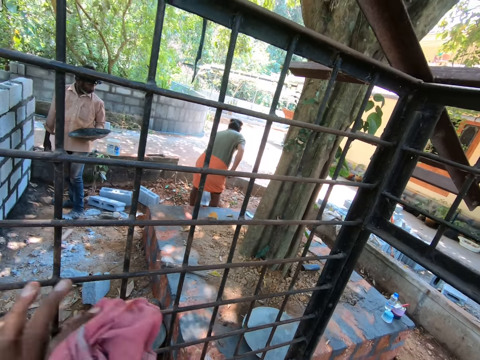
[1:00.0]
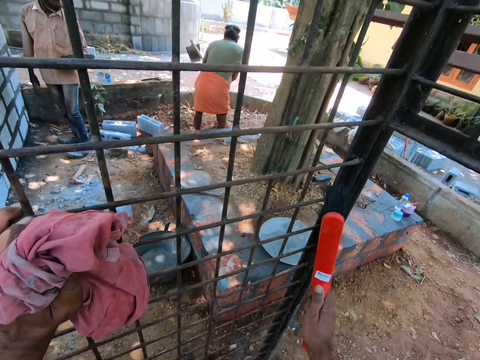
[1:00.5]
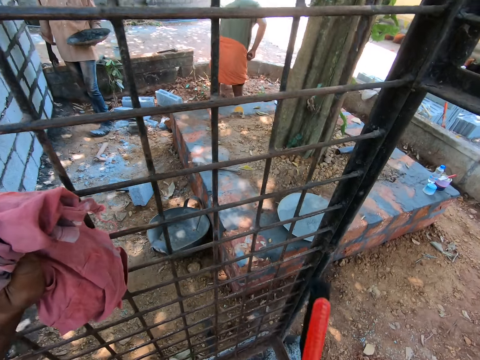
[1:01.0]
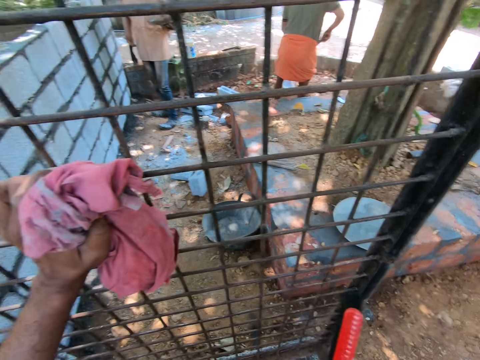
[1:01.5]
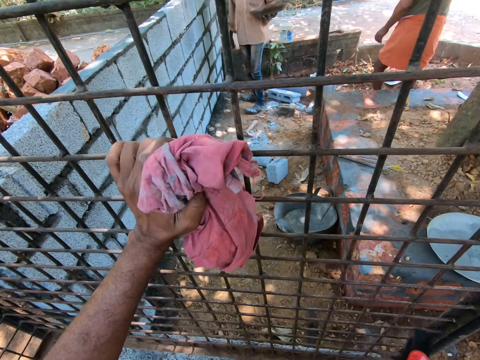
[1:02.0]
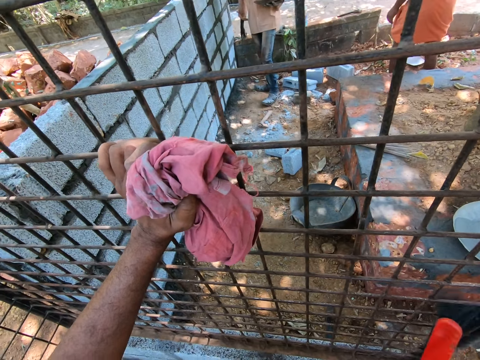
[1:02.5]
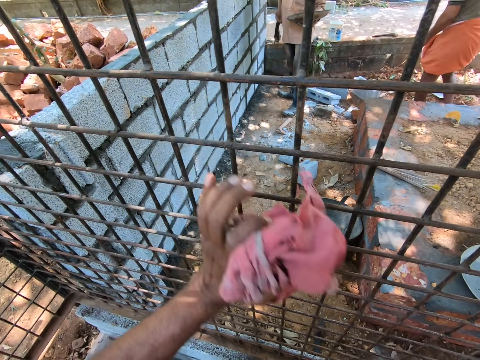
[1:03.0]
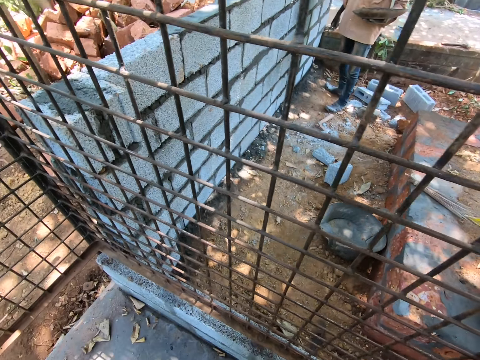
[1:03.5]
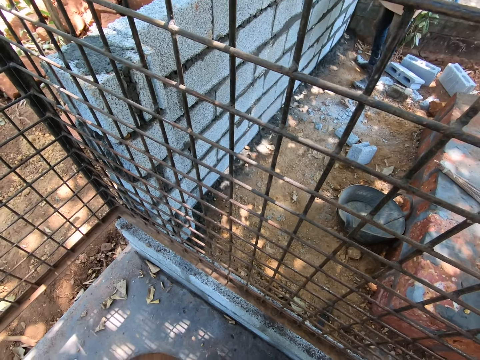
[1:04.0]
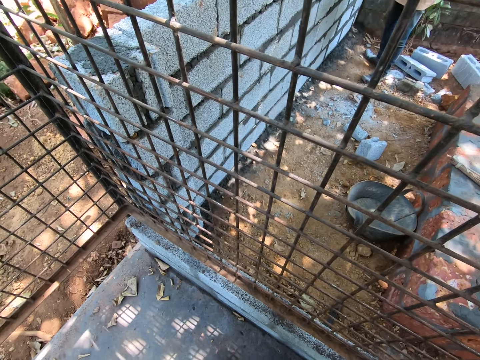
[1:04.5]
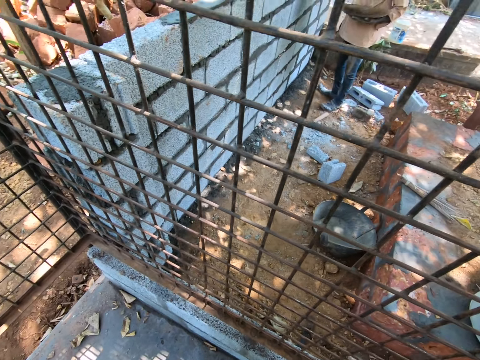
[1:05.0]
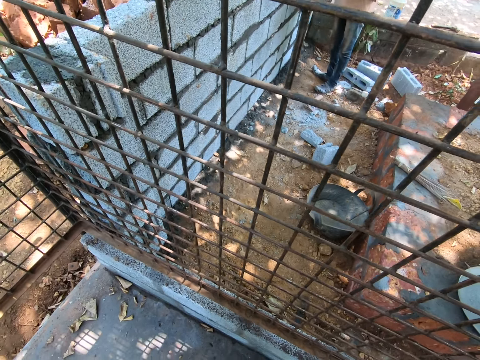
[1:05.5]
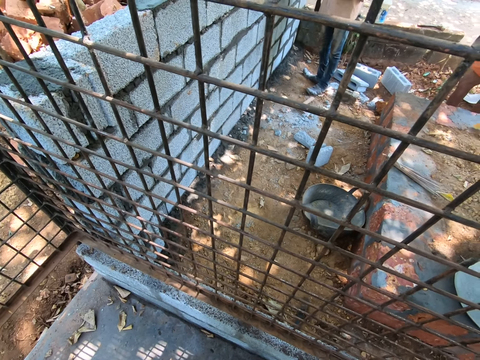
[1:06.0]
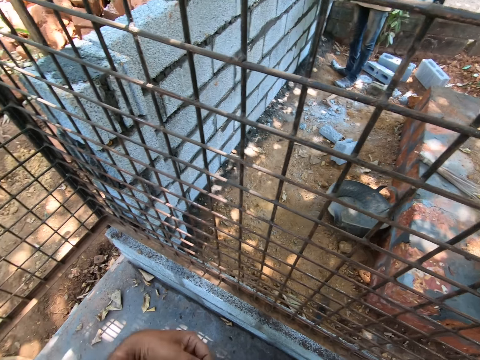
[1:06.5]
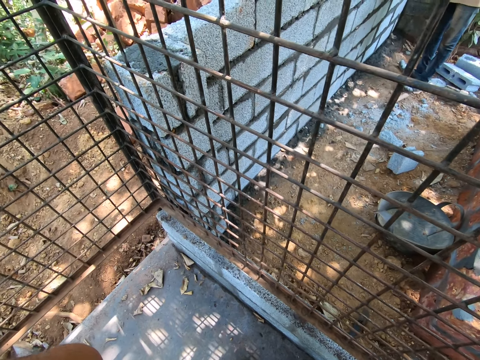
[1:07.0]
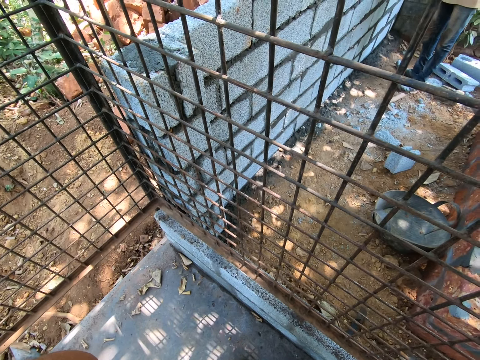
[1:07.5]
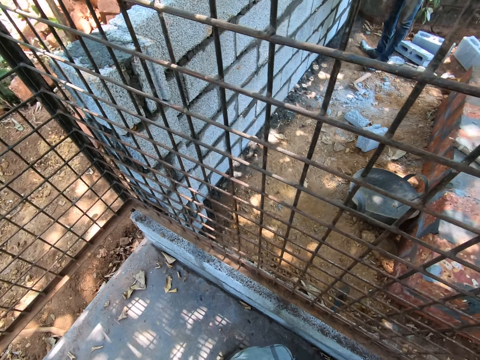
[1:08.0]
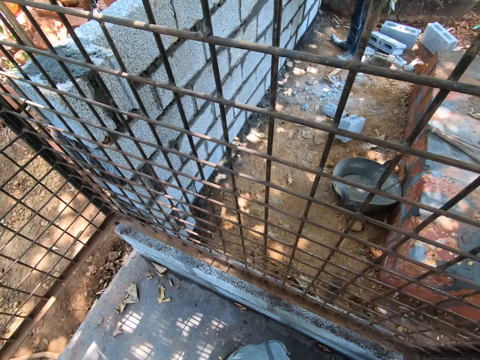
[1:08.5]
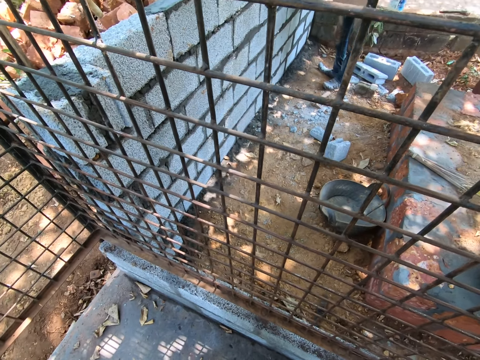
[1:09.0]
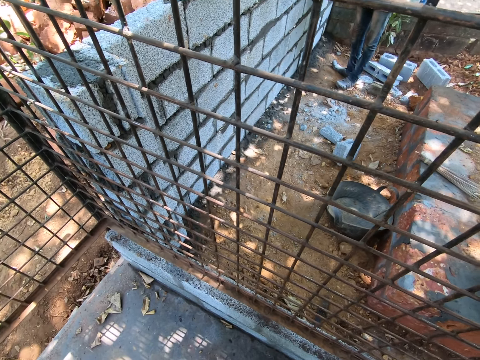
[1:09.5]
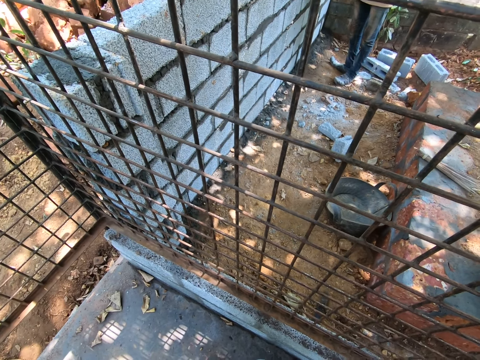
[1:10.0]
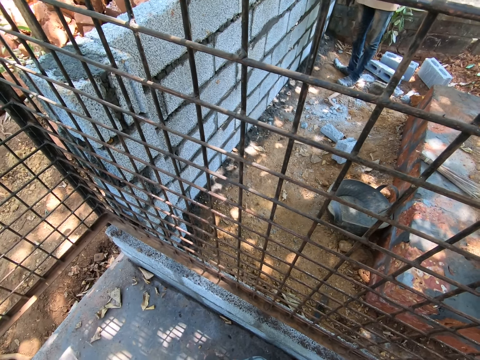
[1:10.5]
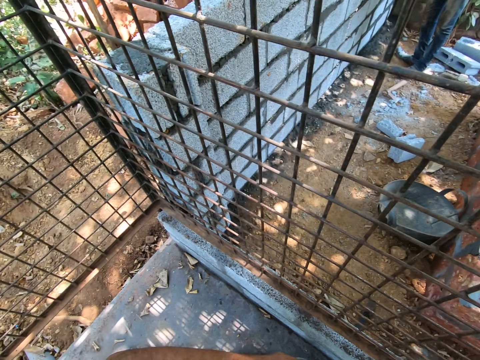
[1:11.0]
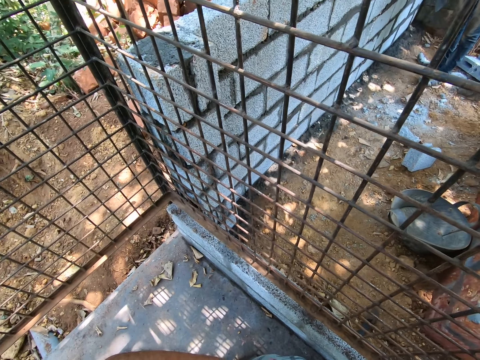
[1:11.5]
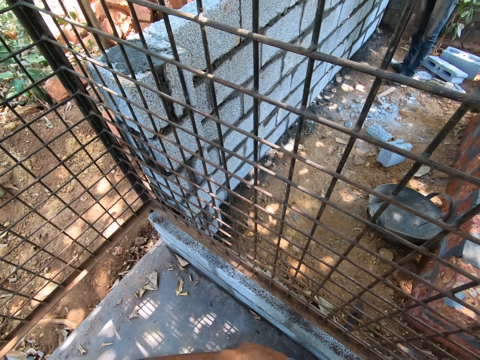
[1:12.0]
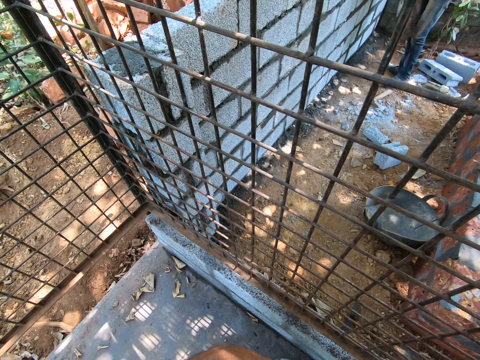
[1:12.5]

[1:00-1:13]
The camera wearer converses with a man and another man. They touch something.

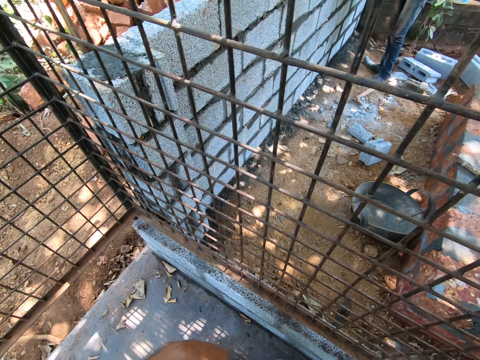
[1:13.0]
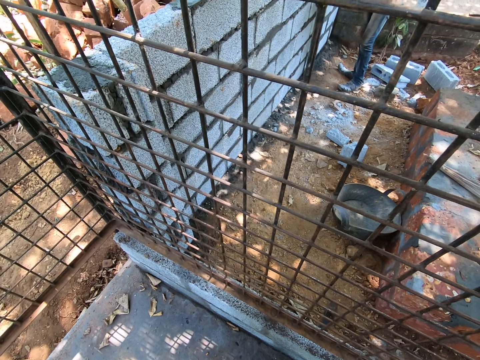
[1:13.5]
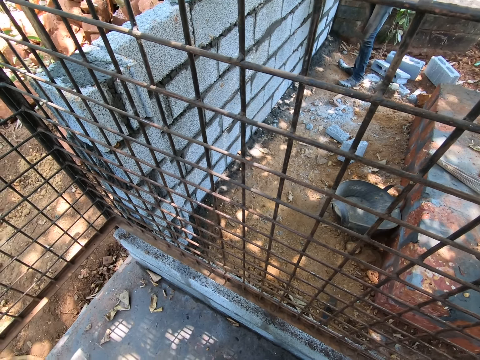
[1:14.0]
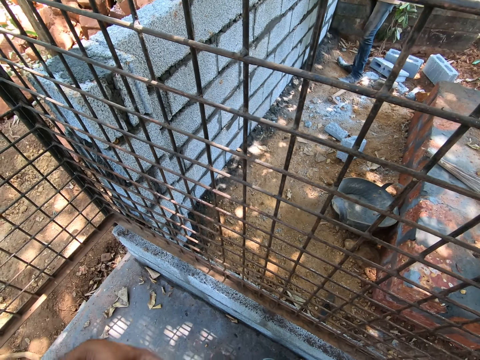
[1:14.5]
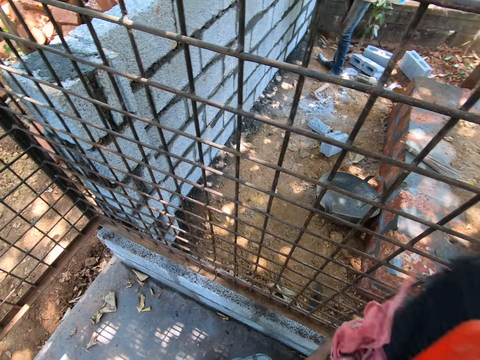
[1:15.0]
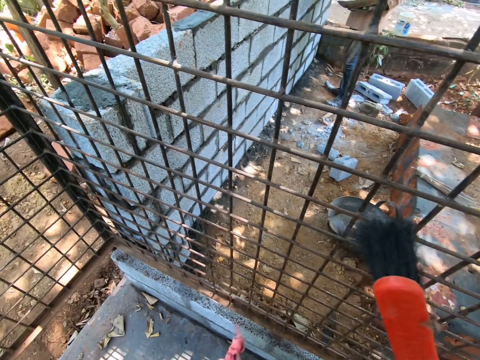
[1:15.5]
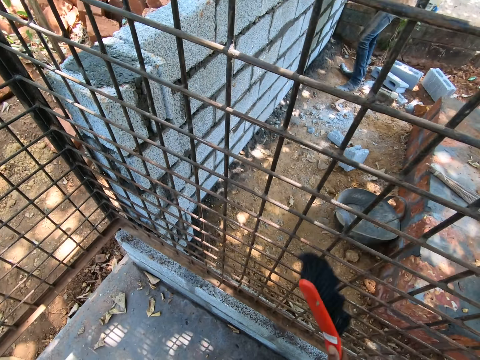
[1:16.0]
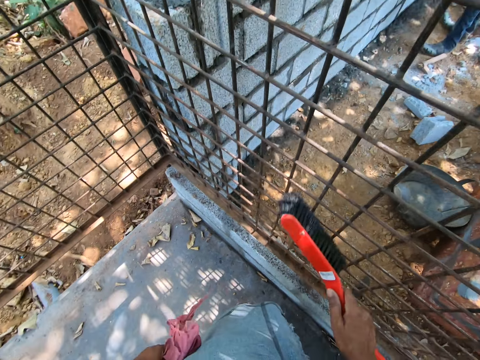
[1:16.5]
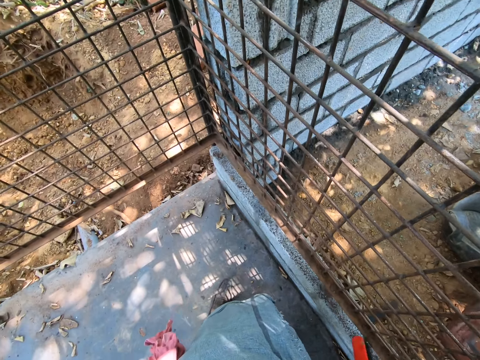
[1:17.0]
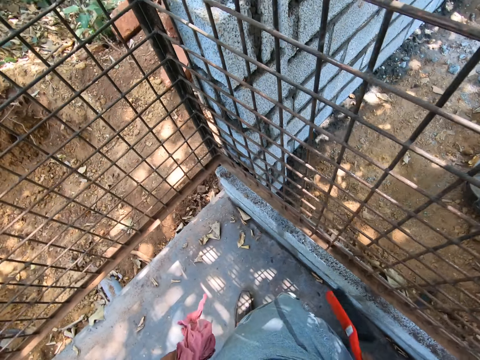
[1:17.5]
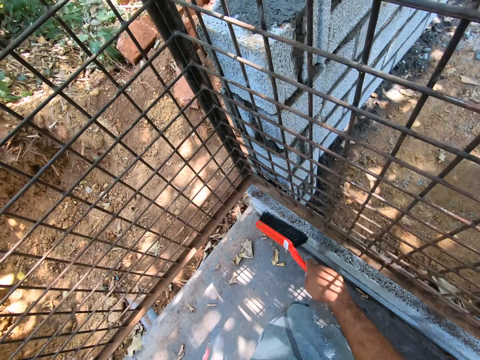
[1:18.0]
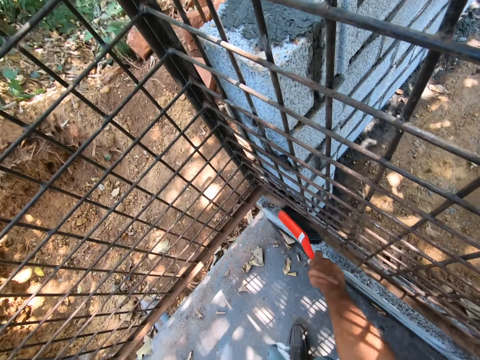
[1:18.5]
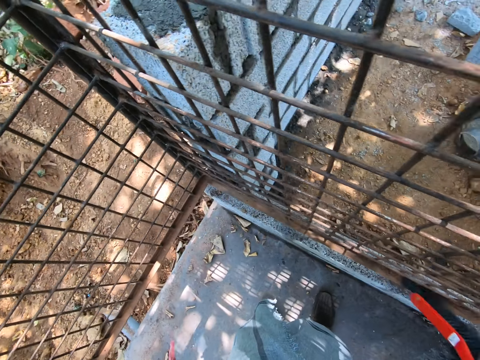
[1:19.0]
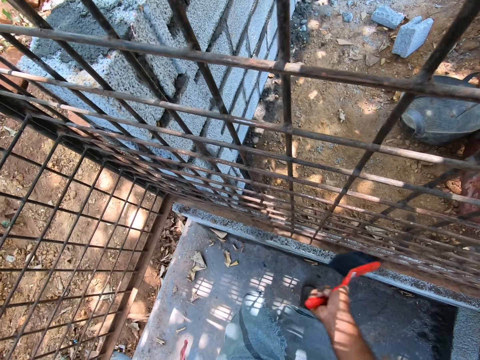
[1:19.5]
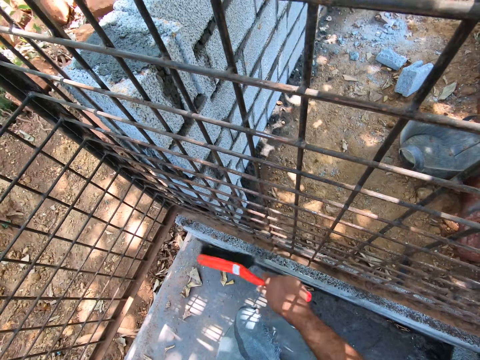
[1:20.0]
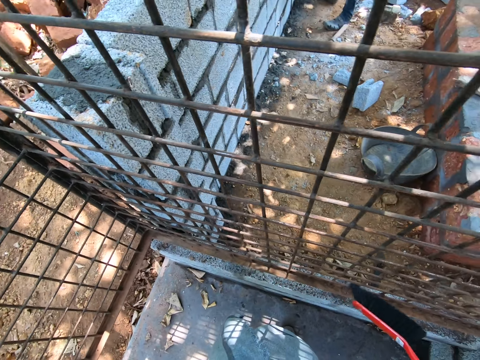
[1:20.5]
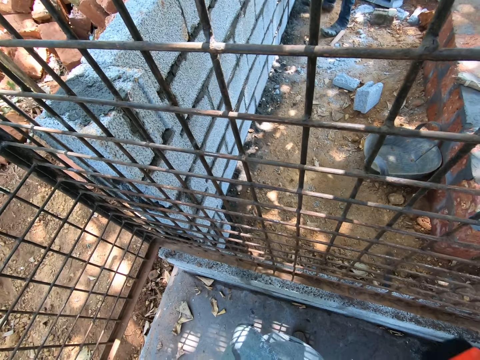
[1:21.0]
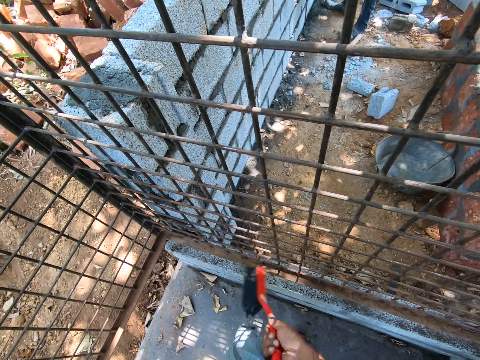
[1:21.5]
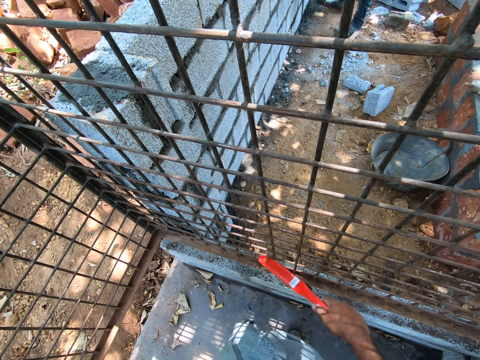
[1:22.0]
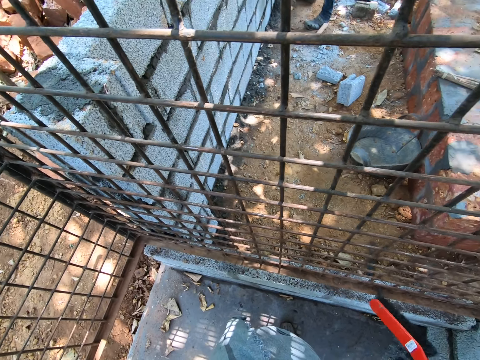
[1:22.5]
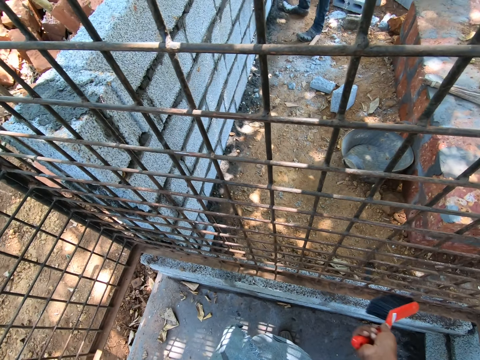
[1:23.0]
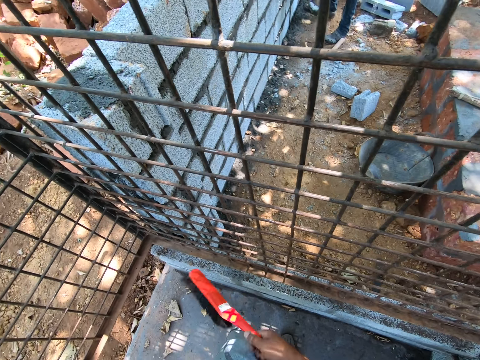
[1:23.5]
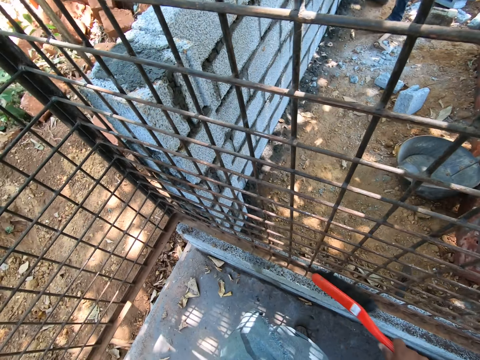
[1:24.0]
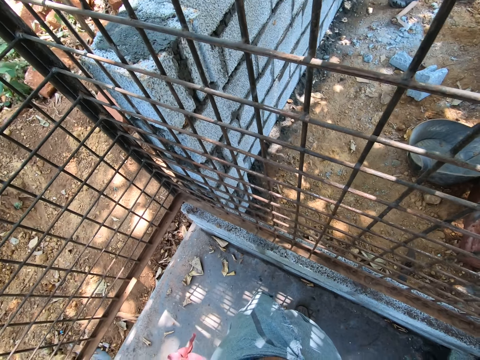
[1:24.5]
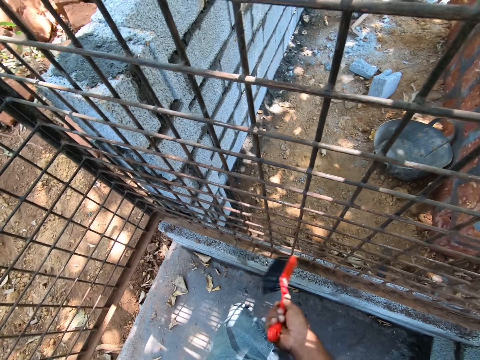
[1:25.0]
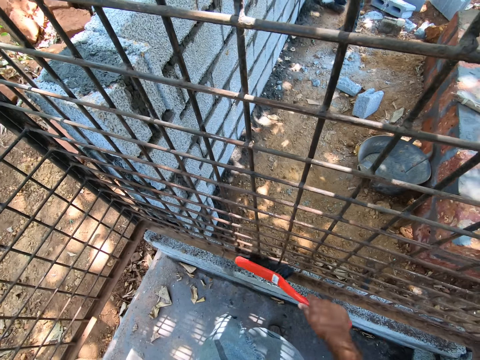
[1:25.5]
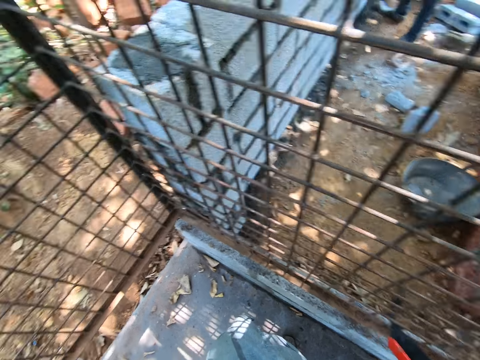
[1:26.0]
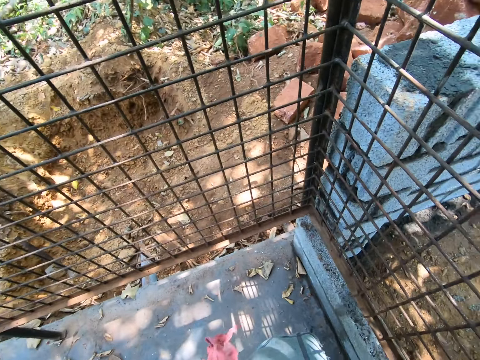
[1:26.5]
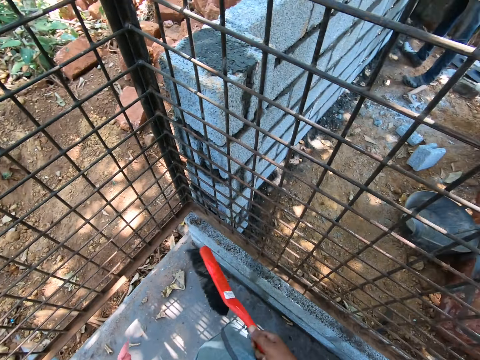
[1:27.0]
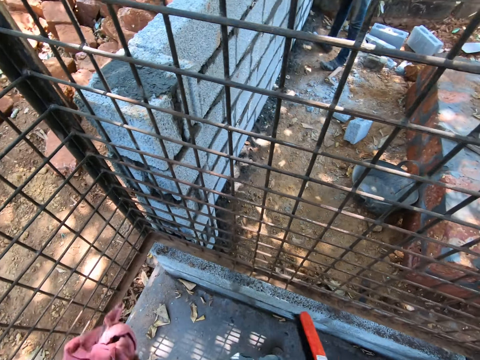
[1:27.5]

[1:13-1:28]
The camera wearer wipes the gate with the brush. They brush an angle line bar.
